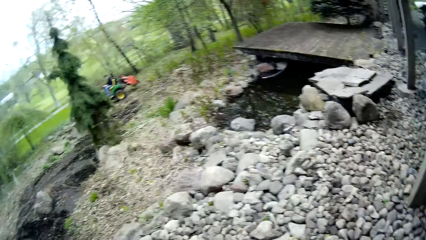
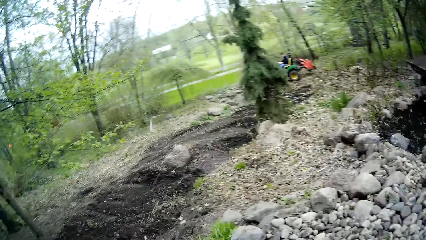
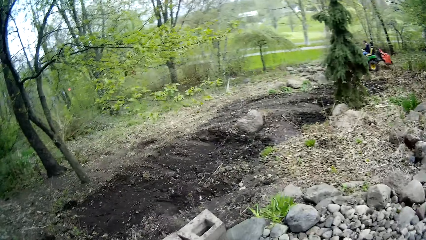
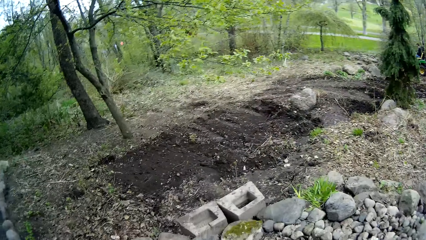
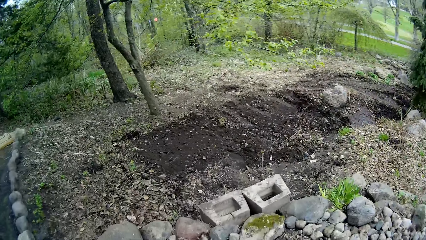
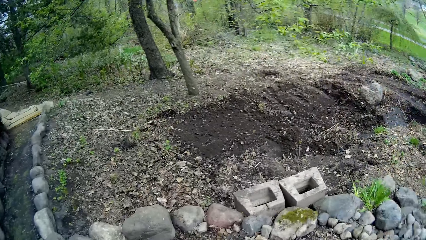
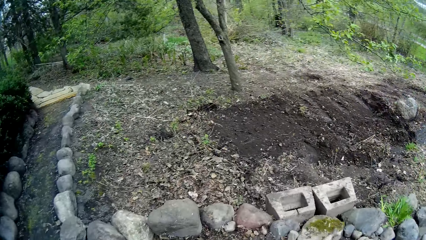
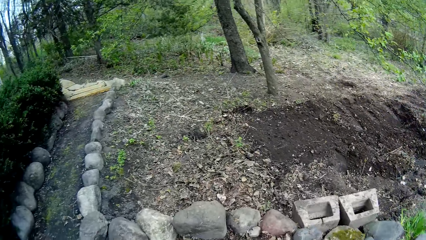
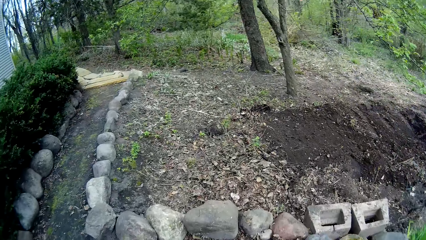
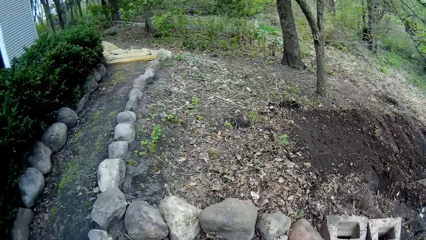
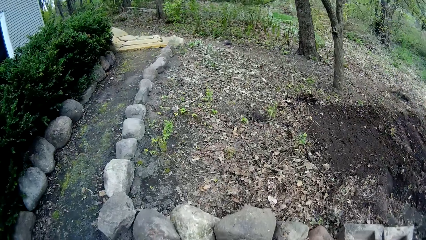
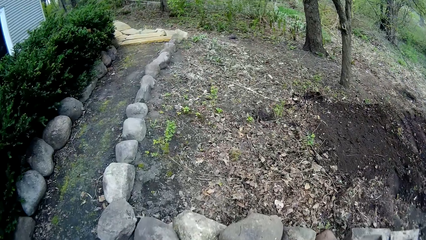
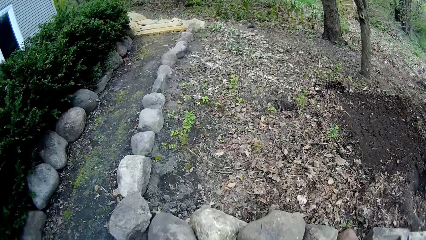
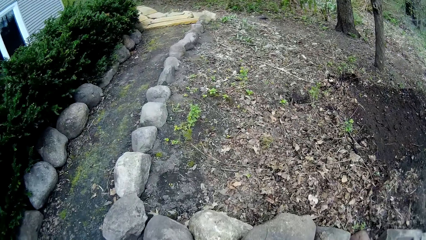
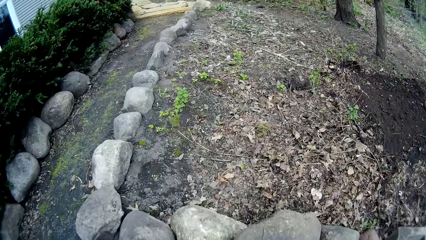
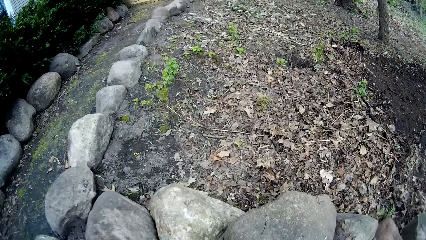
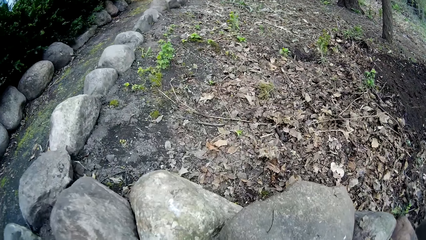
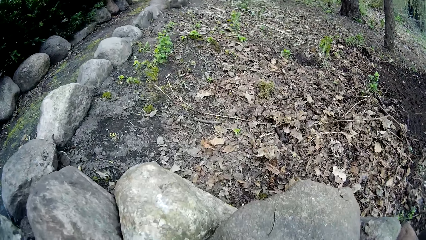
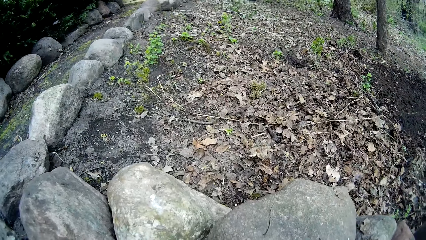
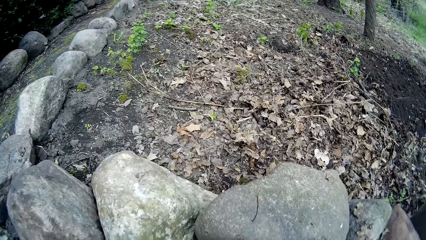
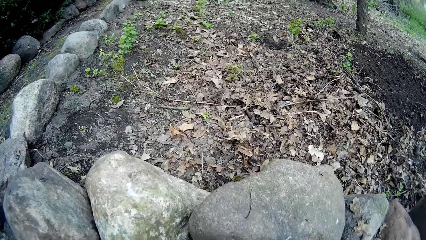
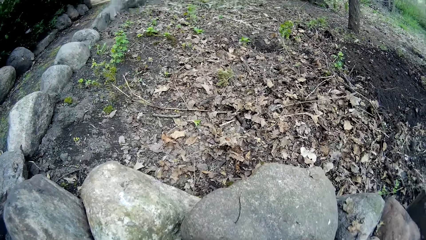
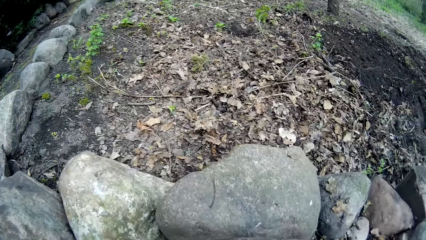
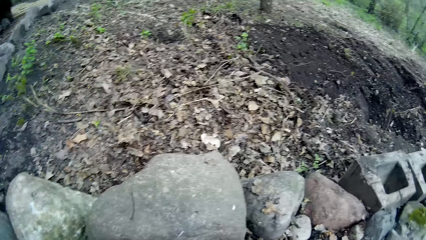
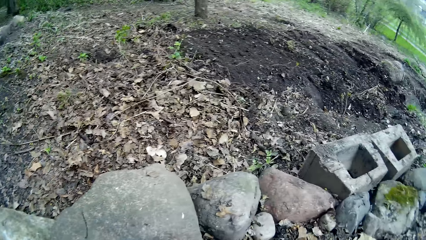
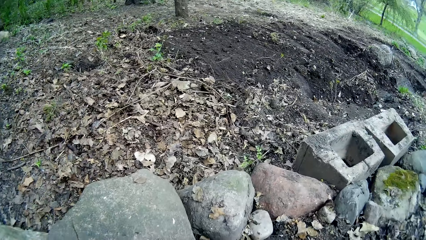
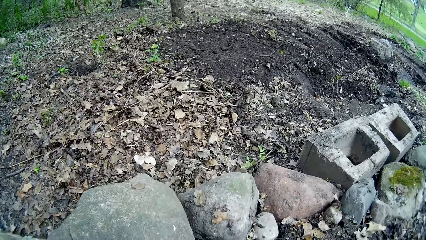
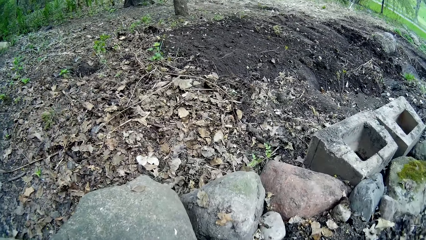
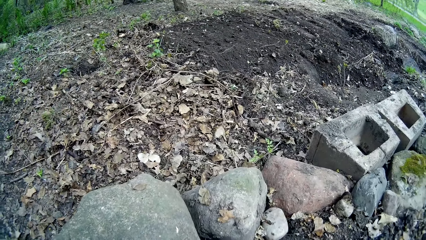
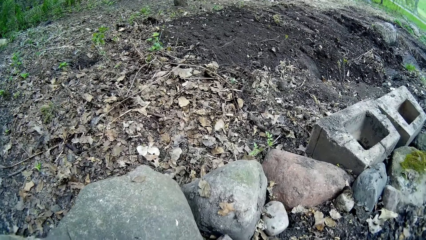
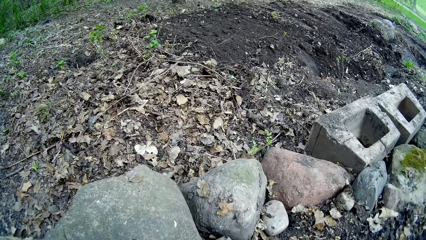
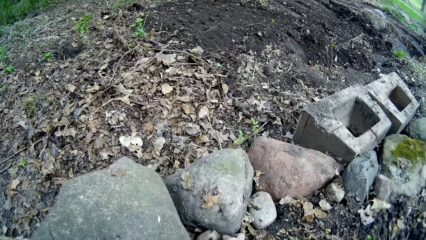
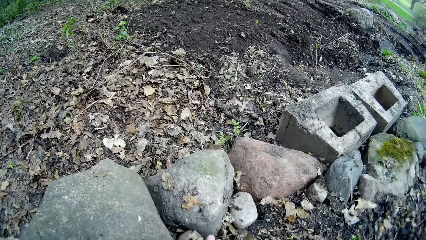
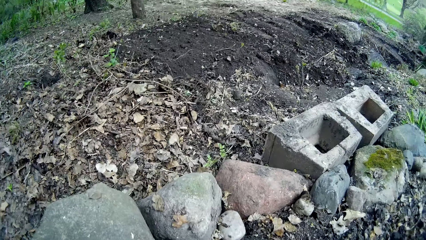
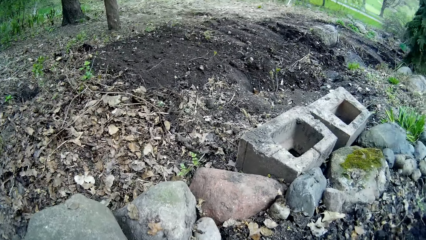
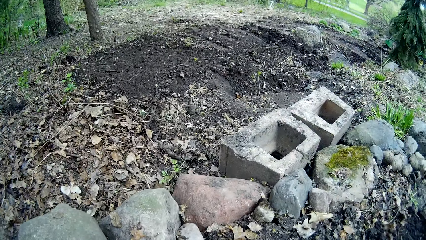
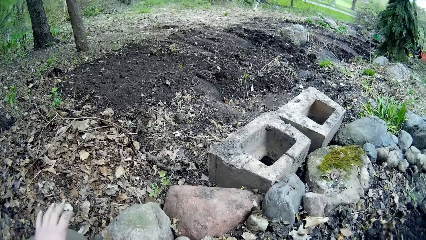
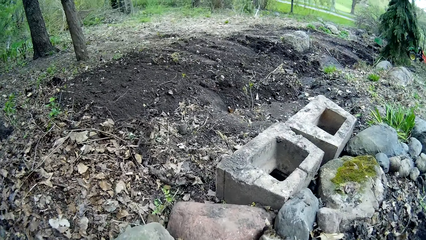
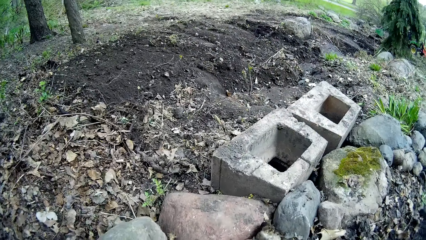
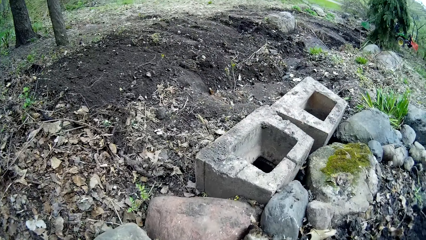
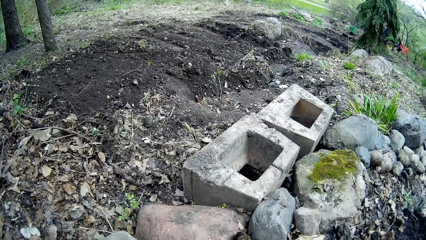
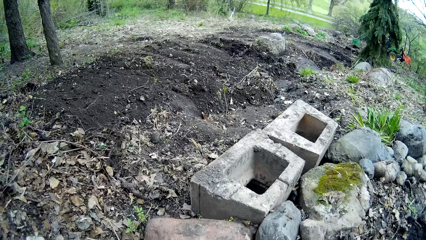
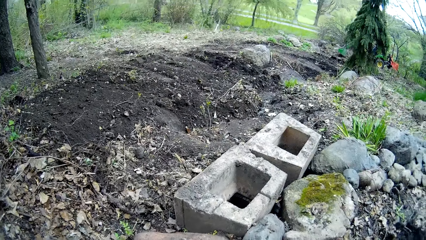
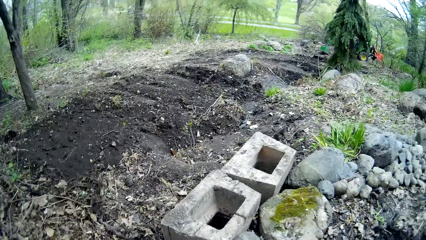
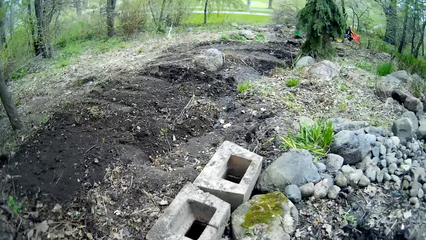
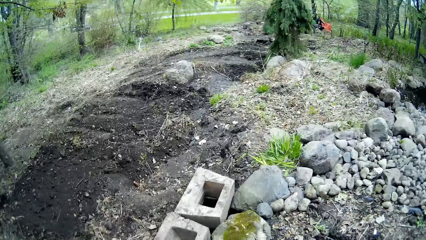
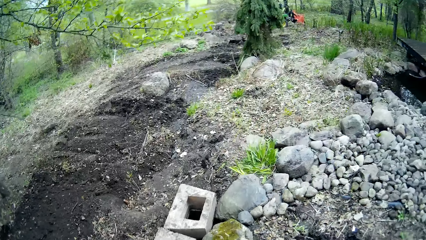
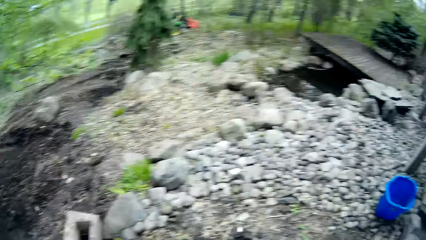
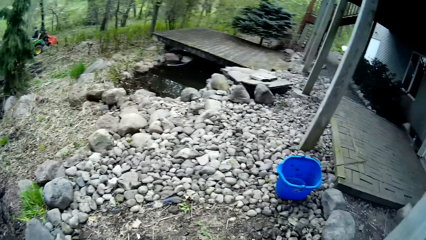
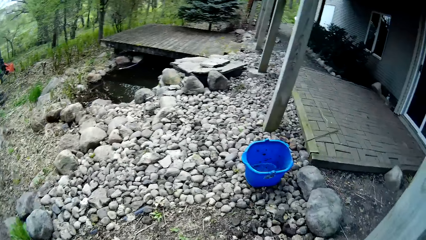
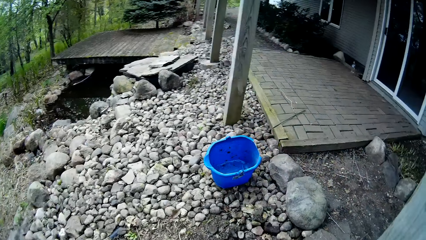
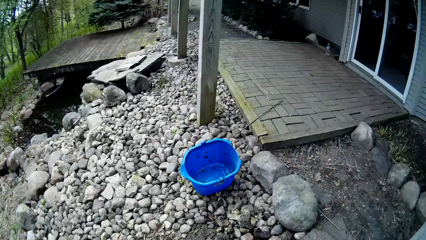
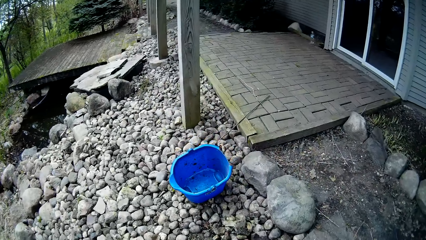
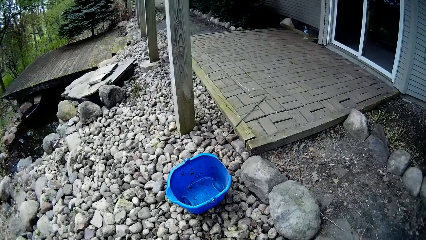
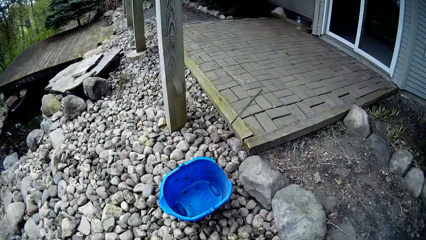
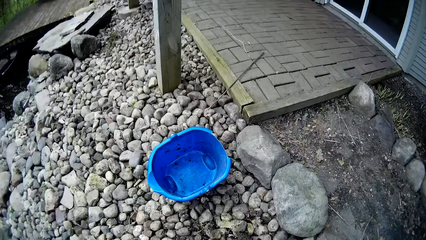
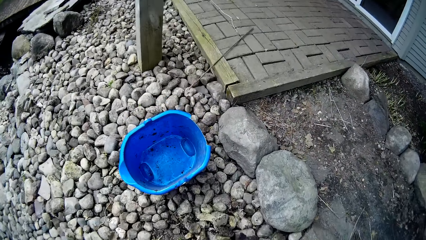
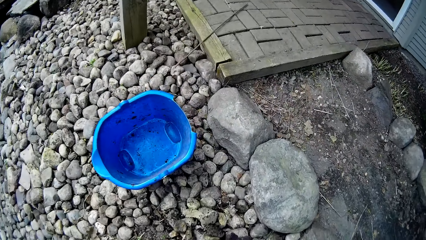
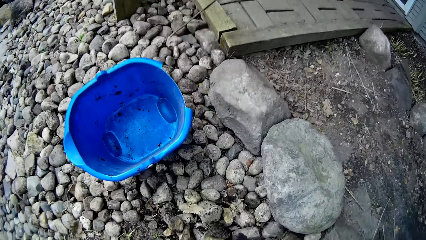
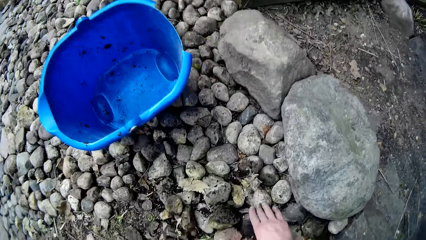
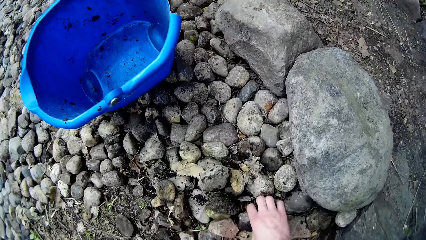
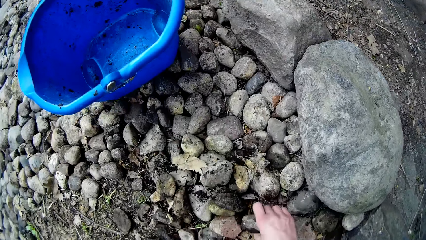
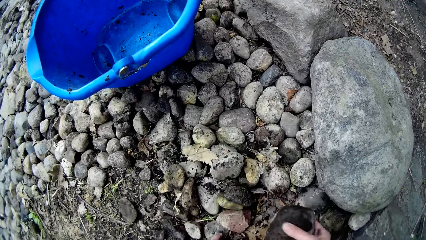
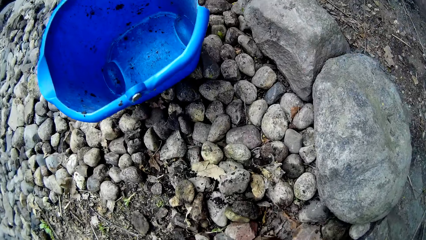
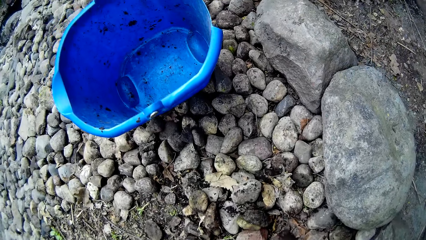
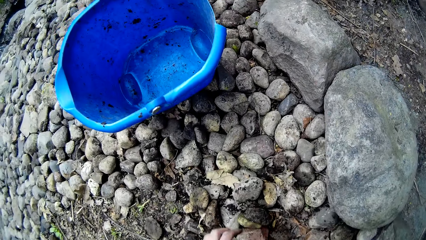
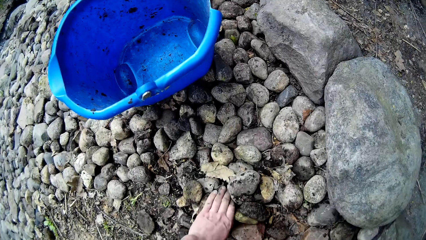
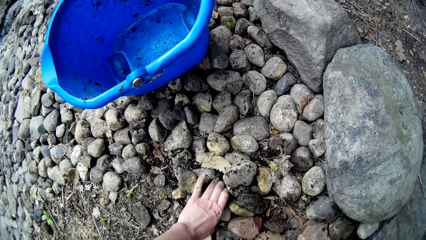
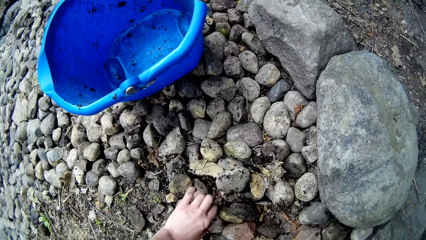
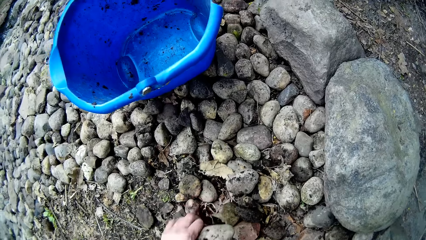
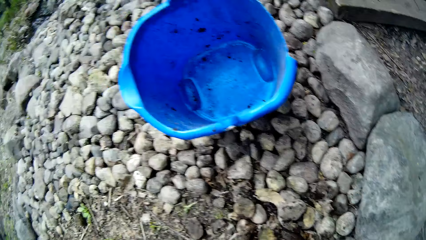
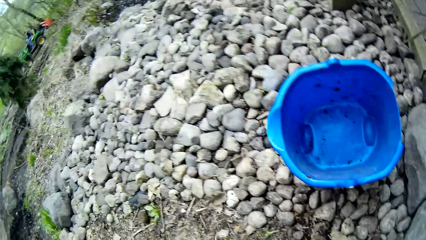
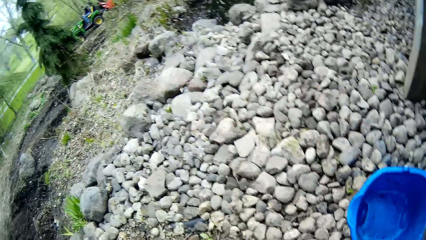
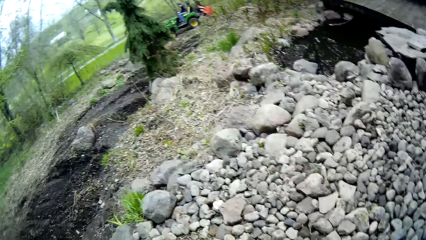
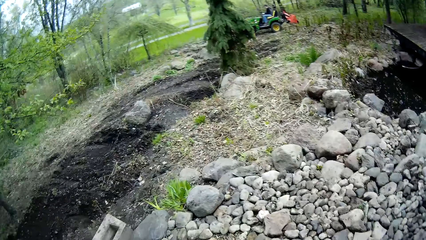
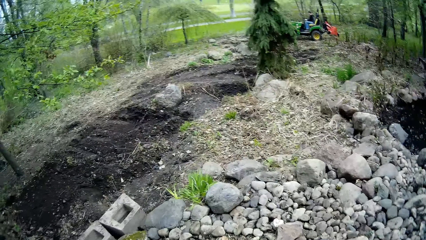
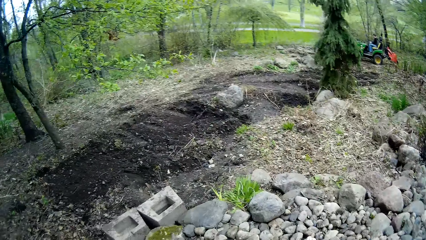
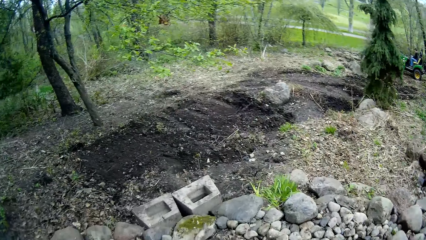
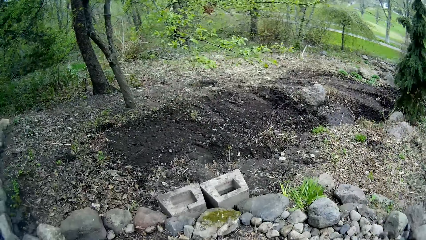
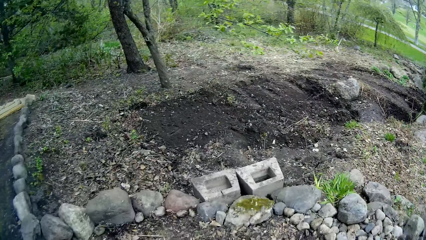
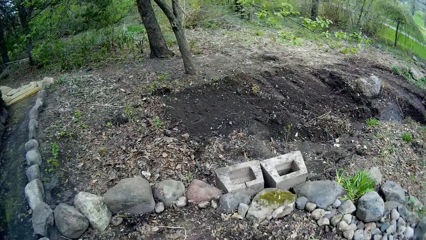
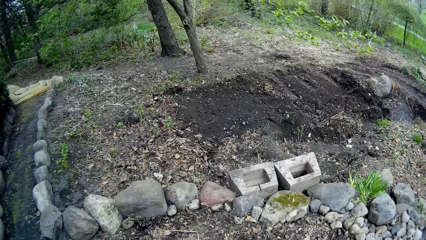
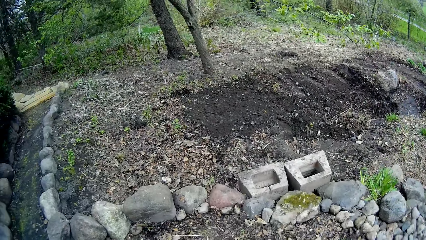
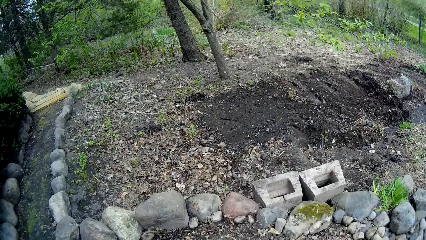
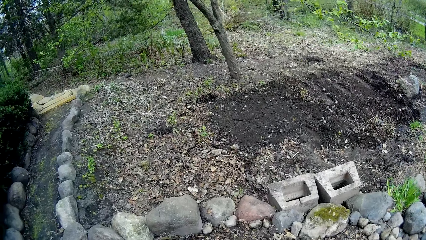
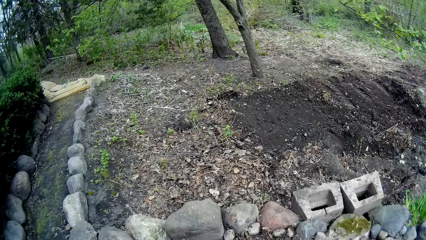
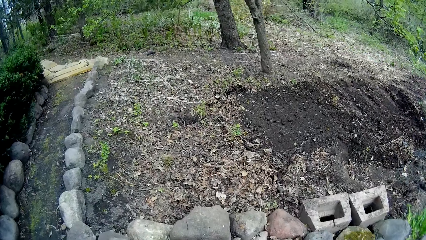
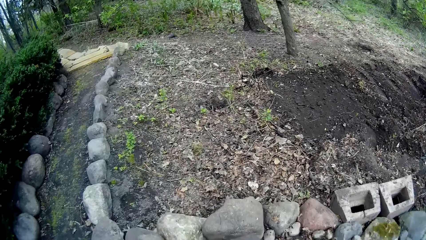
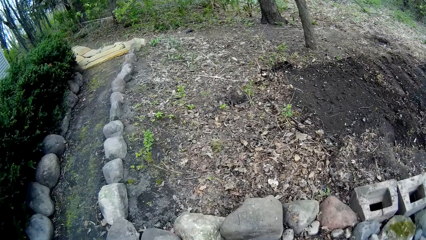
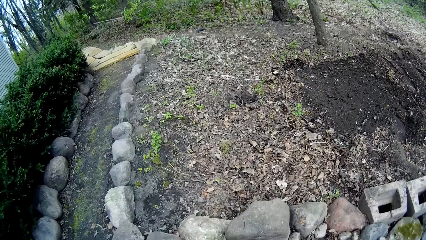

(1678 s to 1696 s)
The camera wearer puts the stone down. They pick a stone. They pick a stone again.
